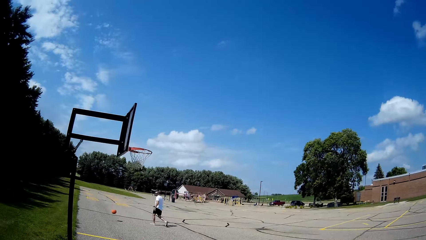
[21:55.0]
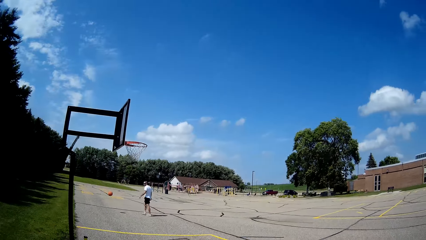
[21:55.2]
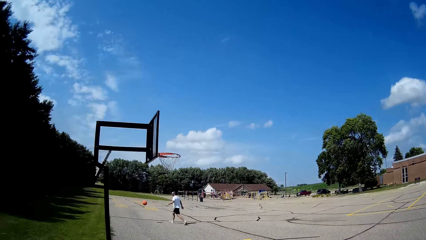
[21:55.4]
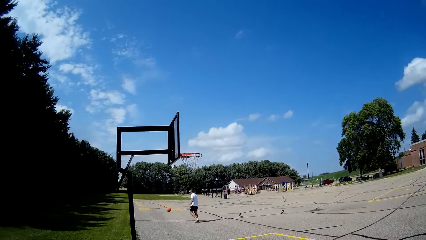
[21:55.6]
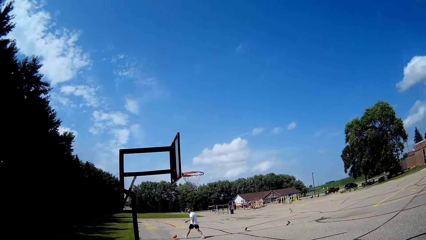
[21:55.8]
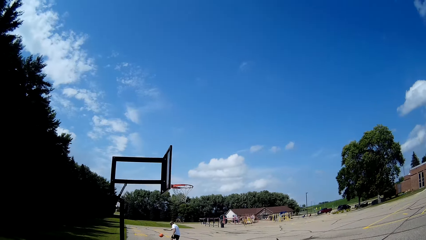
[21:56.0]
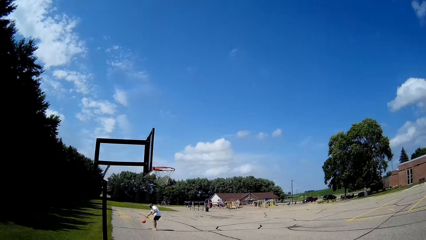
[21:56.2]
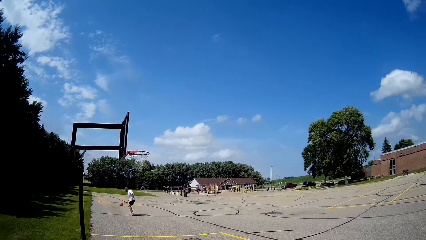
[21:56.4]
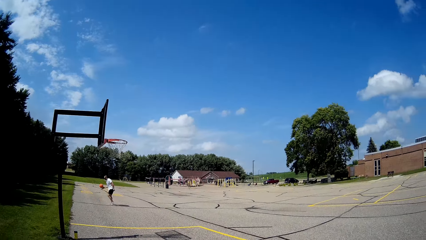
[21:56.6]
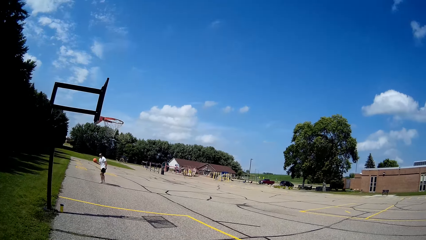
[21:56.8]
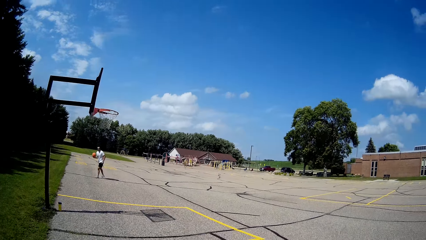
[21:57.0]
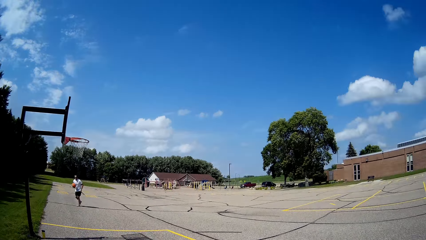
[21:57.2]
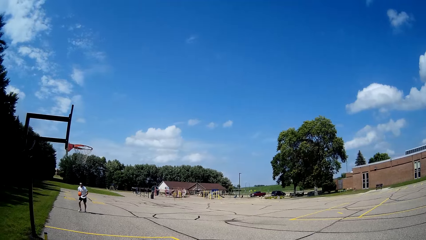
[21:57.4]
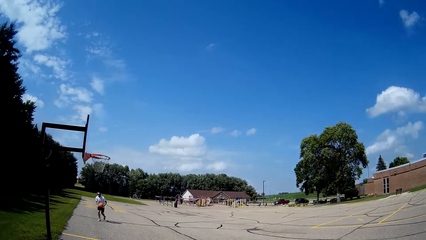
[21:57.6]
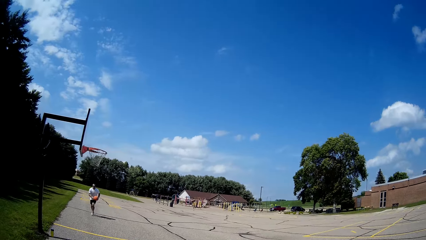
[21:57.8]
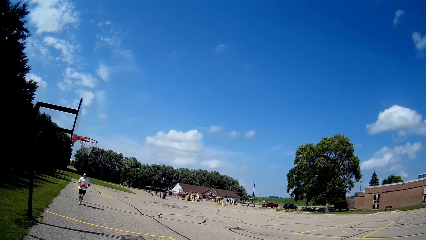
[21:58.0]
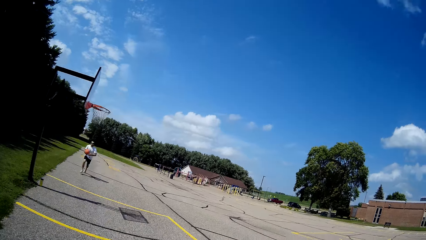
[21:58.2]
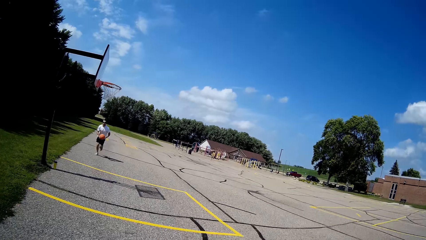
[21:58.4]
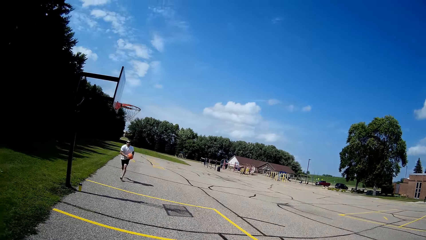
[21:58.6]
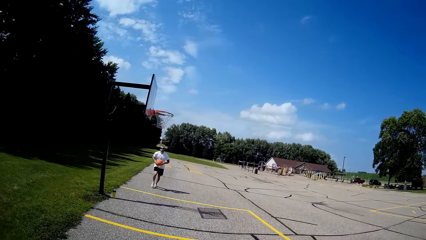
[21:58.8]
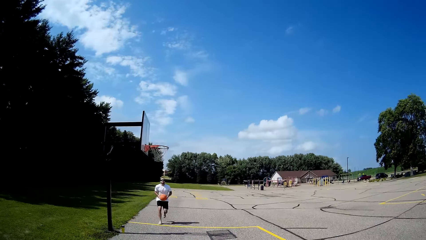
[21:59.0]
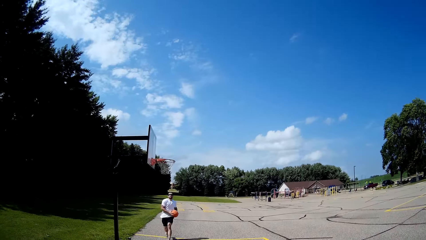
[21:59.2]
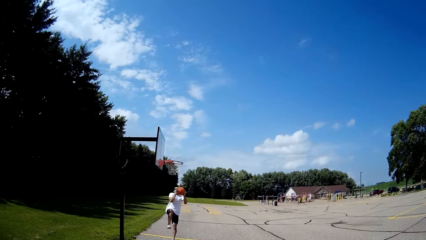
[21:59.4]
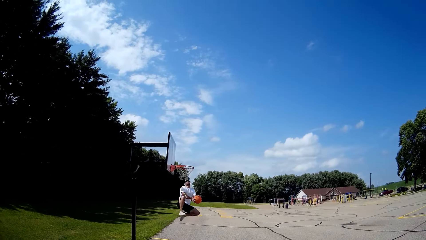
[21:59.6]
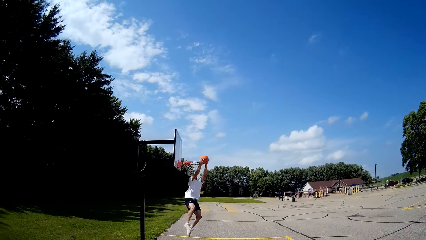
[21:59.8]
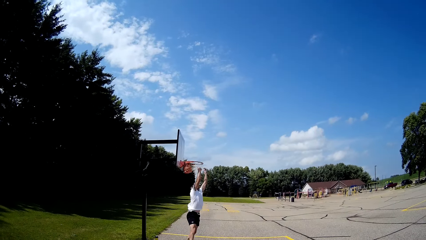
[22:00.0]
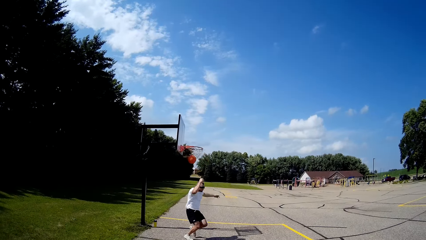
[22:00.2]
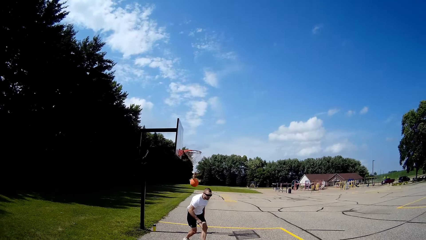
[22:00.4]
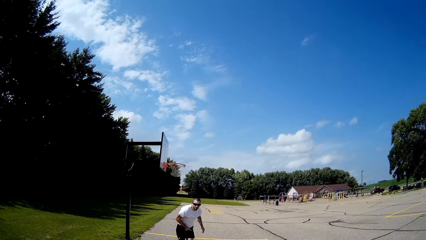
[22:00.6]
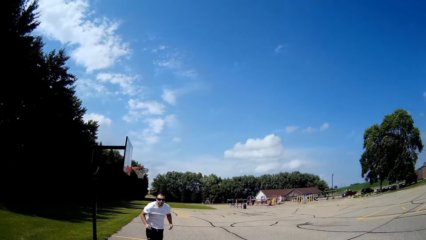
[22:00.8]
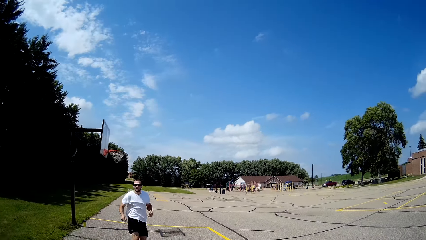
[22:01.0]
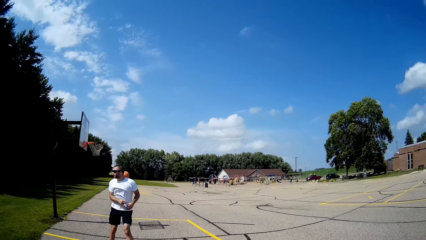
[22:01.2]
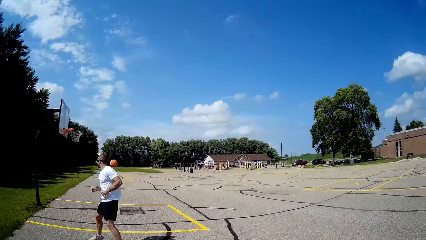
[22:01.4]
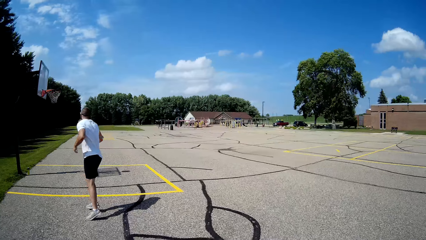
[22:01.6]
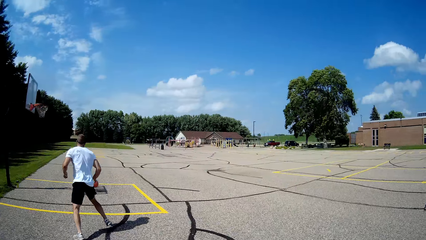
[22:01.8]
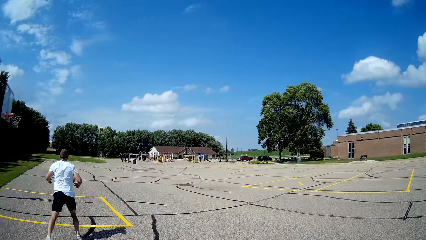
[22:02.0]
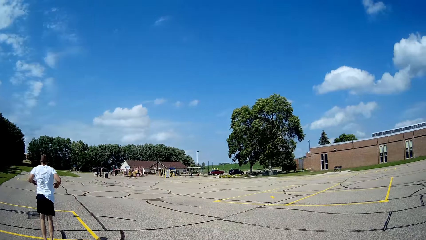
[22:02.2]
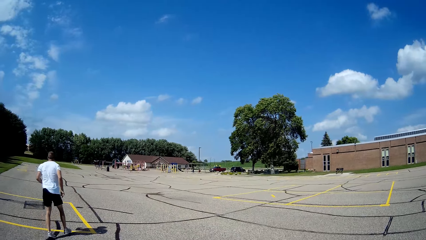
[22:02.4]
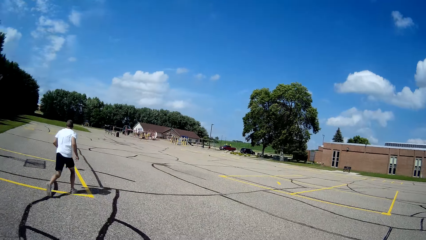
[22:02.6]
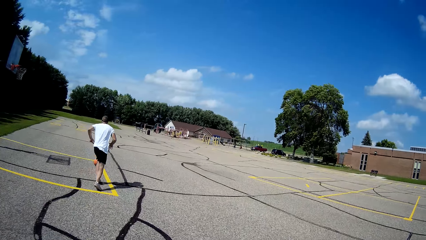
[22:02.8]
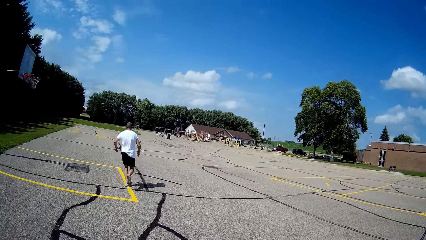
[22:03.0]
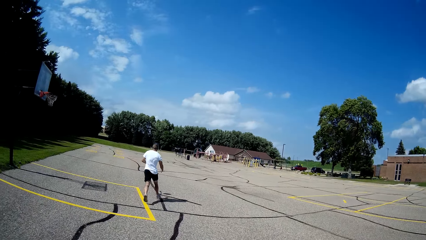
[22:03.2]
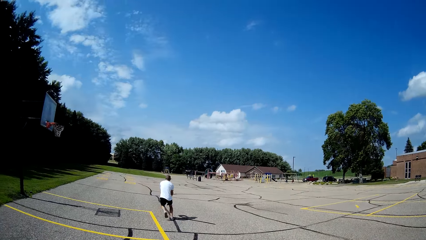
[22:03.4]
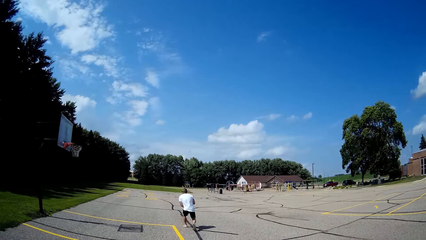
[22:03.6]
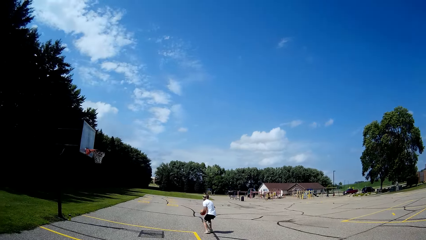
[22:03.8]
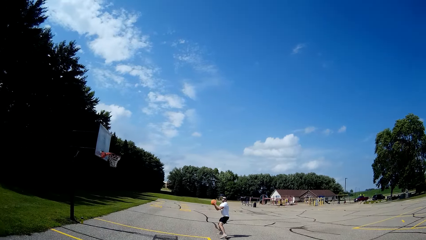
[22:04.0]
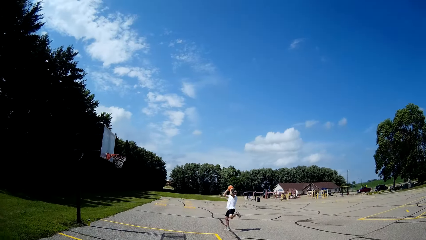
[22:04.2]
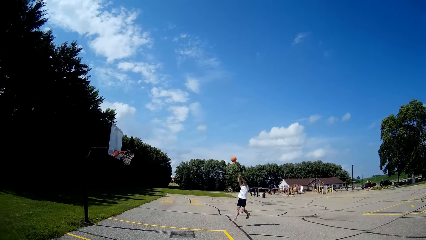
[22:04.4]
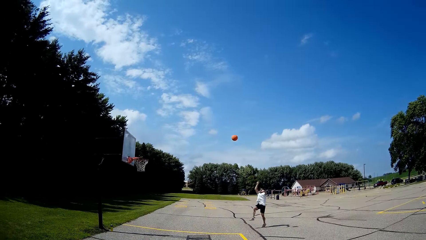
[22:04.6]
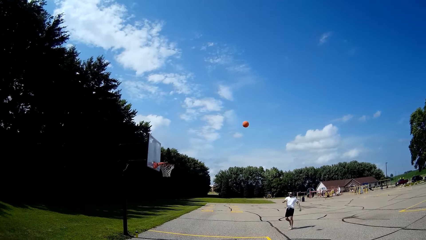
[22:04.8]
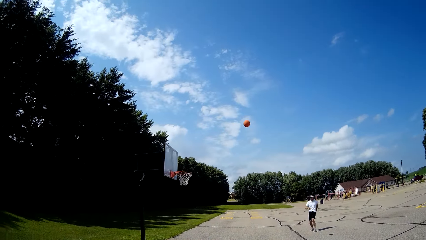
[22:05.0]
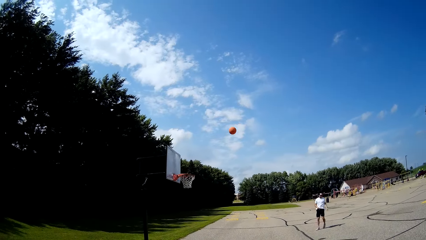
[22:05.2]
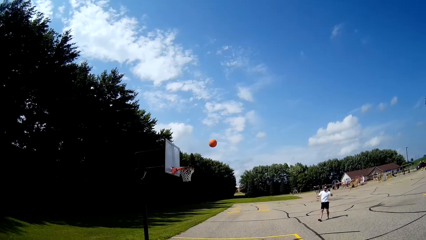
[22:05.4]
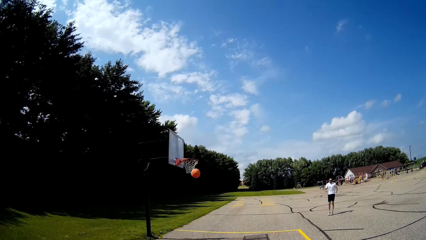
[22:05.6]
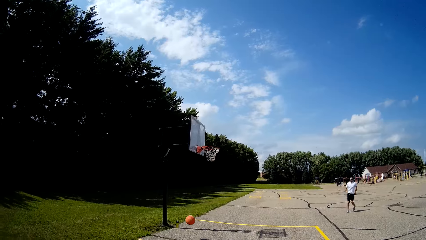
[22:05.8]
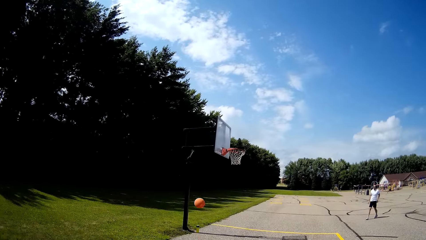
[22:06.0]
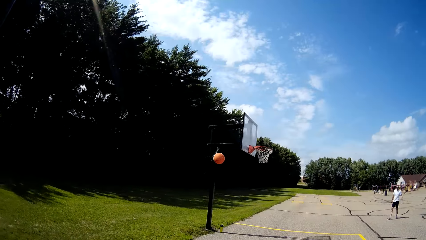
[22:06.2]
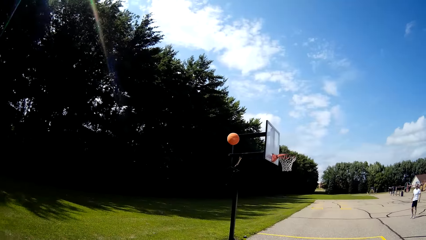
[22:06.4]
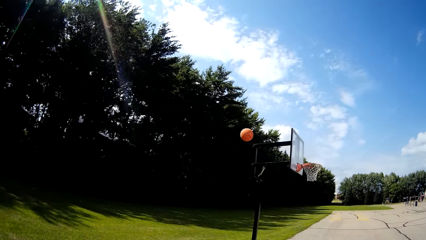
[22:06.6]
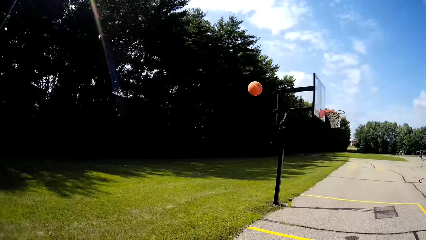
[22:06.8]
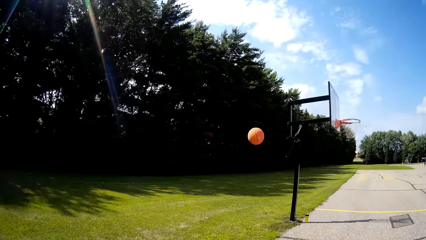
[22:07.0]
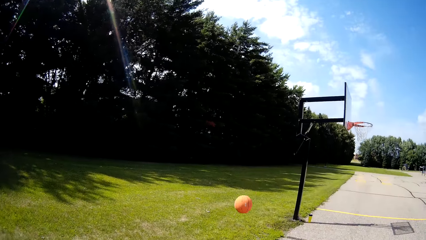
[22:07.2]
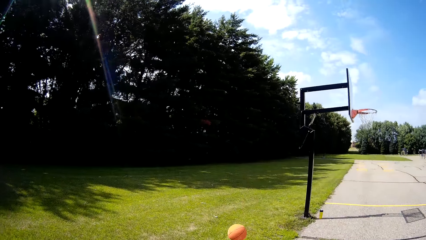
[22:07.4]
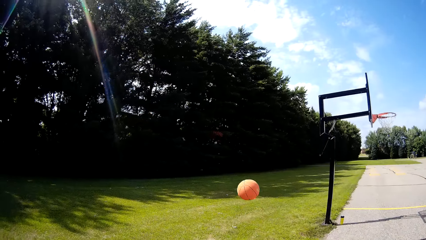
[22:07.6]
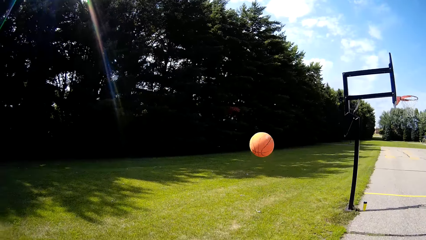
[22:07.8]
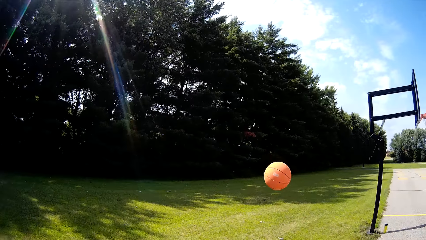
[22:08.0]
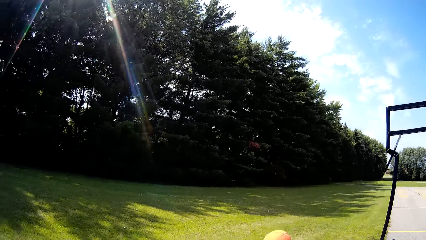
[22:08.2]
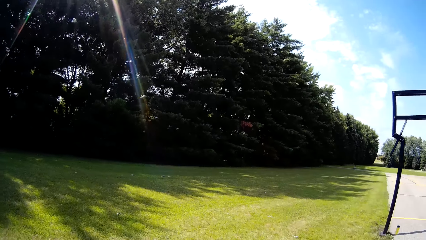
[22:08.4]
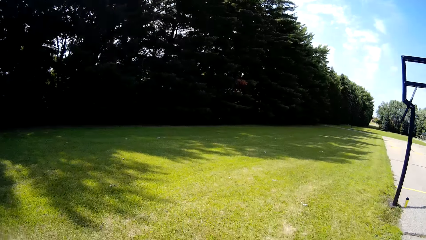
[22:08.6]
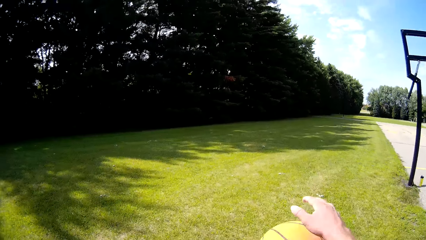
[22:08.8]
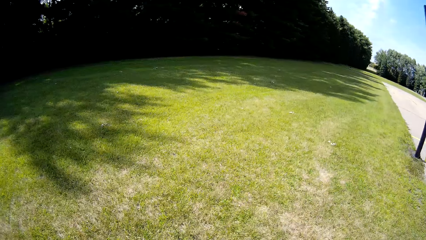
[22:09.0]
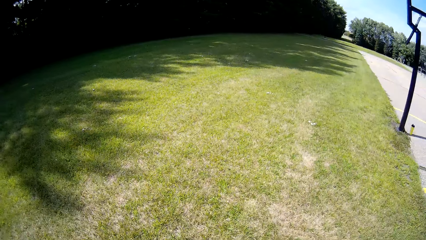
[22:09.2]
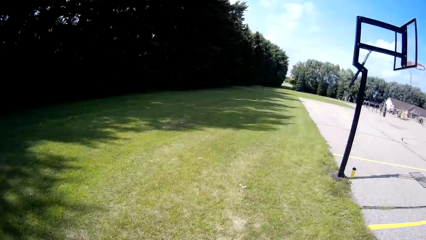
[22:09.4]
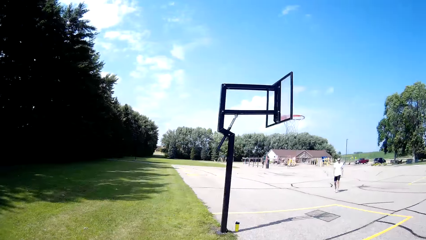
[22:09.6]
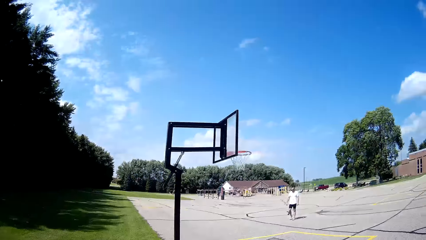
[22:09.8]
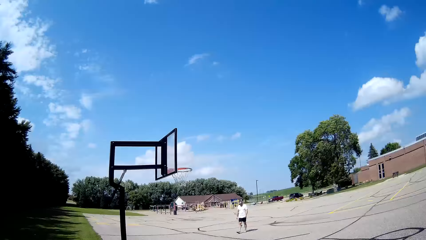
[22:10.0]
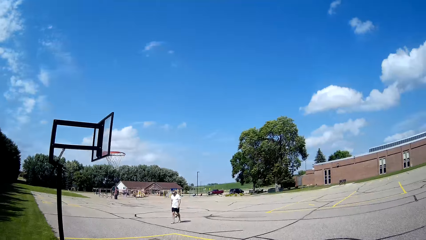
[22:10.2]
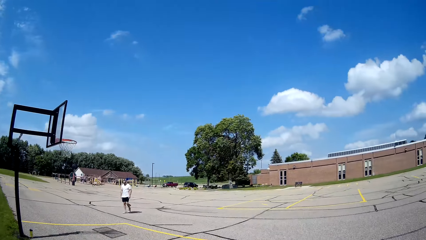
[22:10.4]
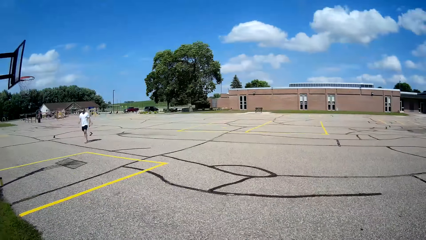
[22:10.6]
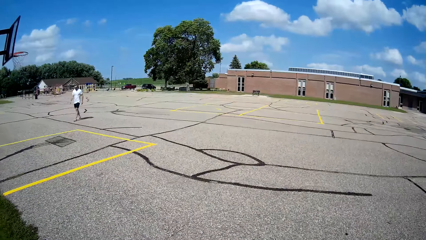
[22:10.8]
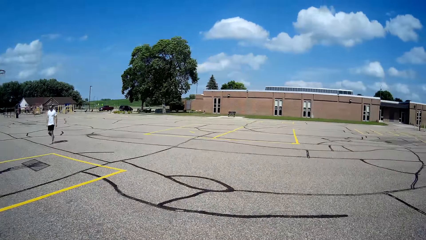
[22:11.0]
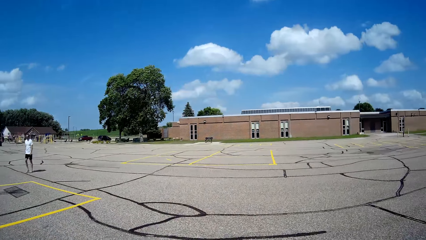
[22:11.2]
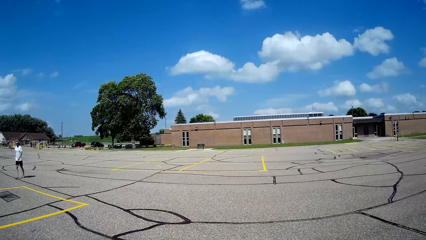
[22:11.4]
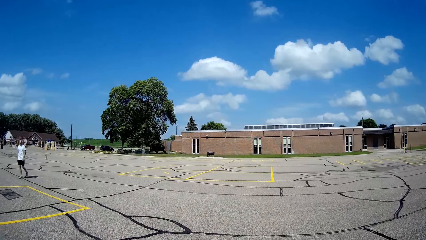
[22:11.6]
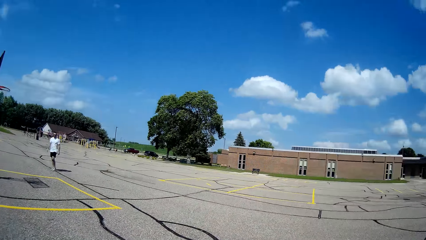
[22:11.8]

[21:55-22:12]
A man walks towards the basketball. The man catches the basketball with his right hand, holds the basketball with his hands and runs towards the rim. The man throws the basketball in the rim with his hands. The man runs towards the basketball. The man catches the basketball with his hands. The man holds the basketball. The man throws the basketball toward the rim with his hands. The camera wearer runs towards the basketball. He catches the basketball with his right hand.
